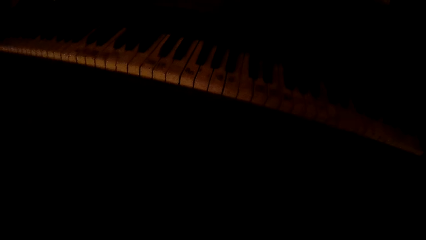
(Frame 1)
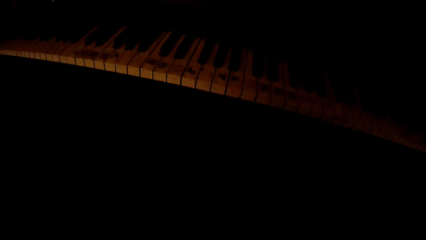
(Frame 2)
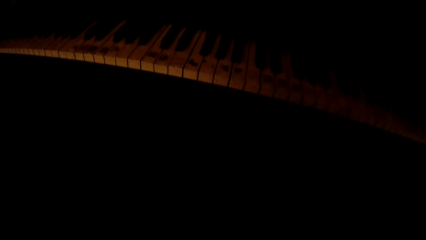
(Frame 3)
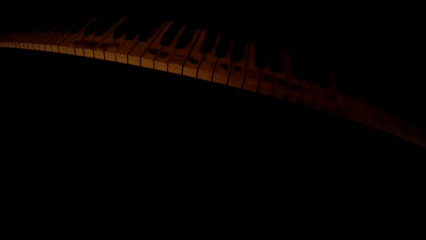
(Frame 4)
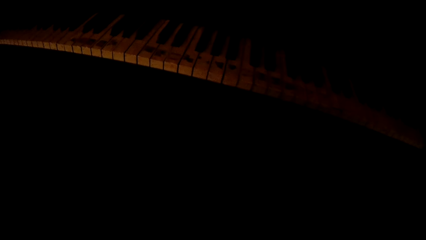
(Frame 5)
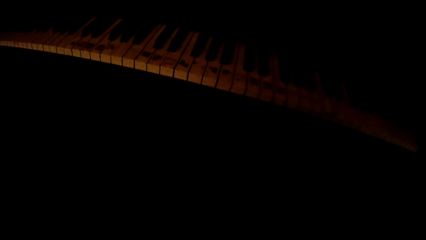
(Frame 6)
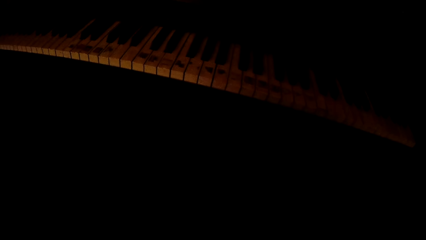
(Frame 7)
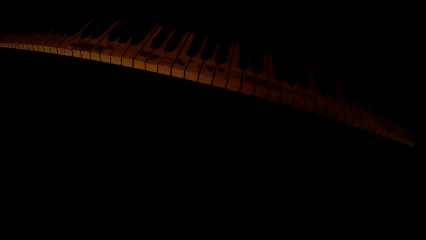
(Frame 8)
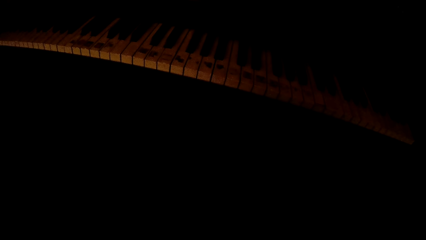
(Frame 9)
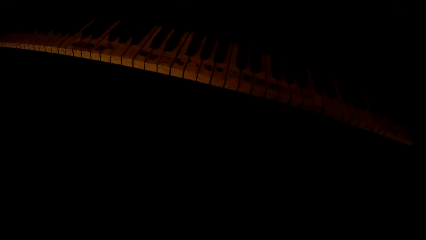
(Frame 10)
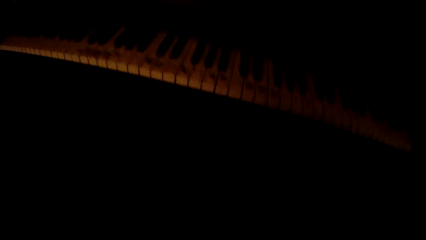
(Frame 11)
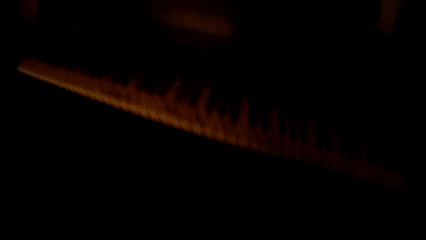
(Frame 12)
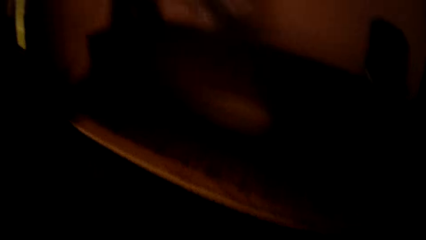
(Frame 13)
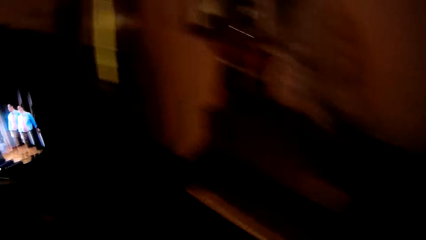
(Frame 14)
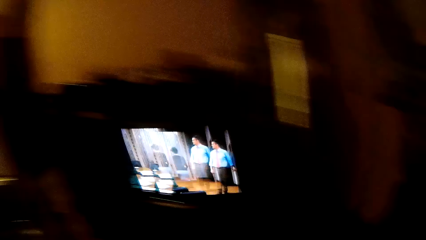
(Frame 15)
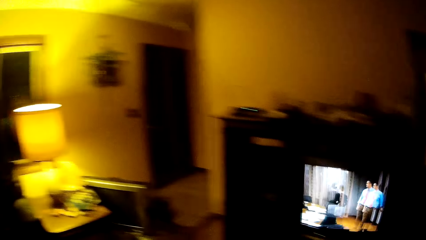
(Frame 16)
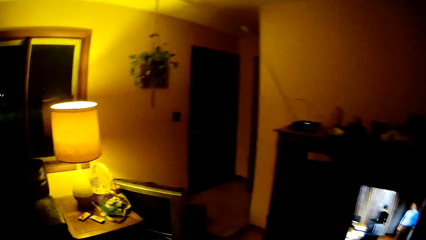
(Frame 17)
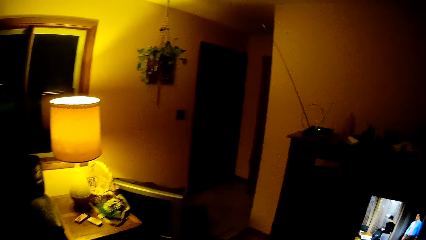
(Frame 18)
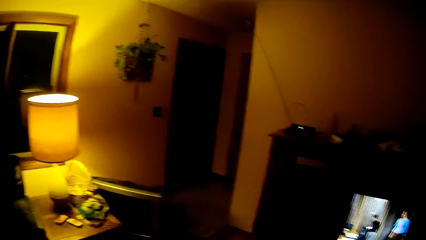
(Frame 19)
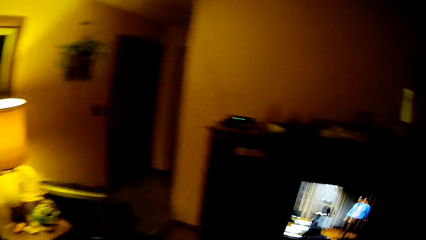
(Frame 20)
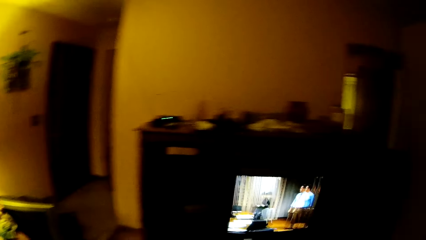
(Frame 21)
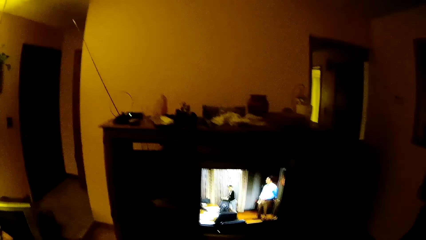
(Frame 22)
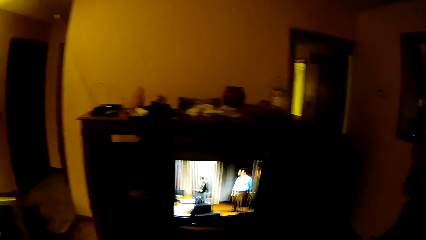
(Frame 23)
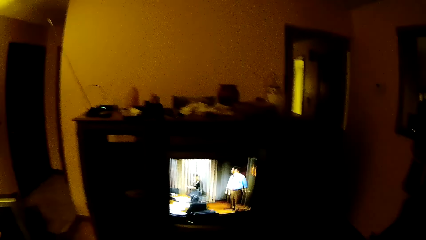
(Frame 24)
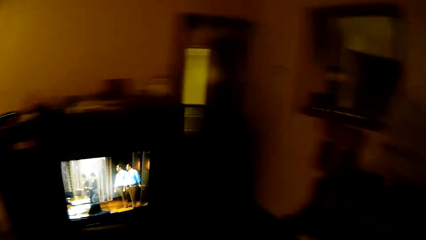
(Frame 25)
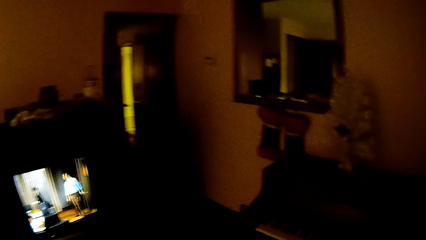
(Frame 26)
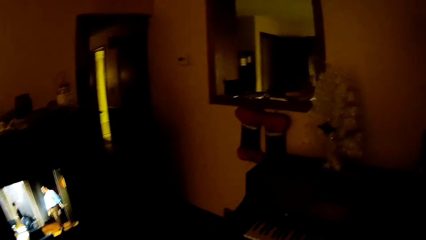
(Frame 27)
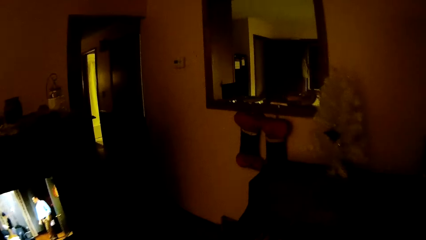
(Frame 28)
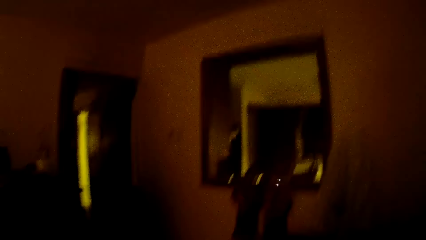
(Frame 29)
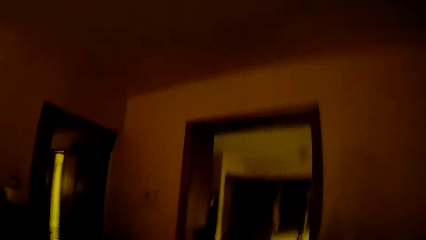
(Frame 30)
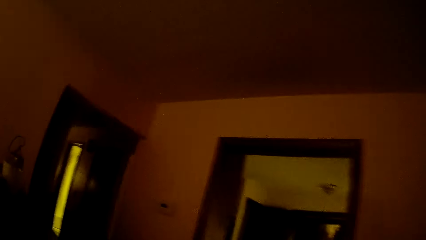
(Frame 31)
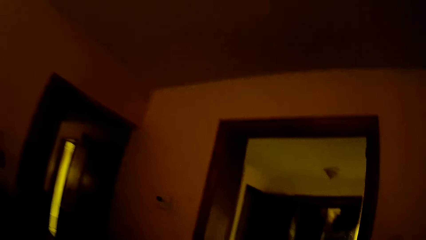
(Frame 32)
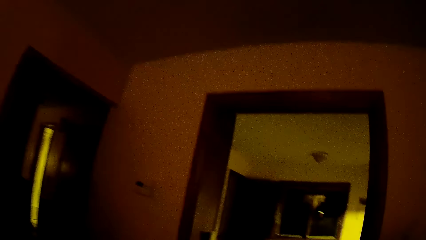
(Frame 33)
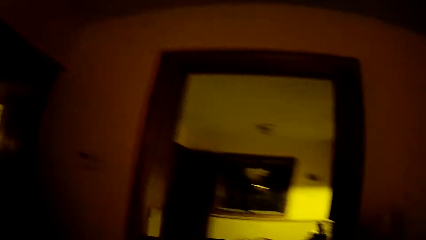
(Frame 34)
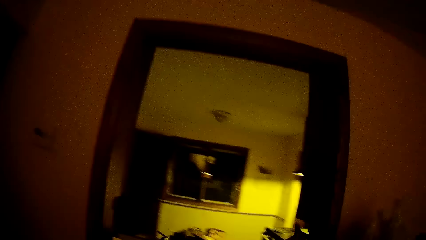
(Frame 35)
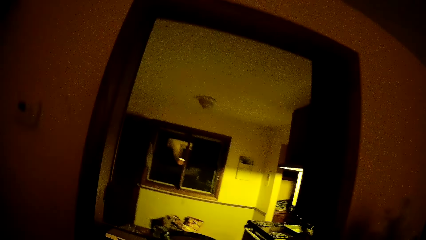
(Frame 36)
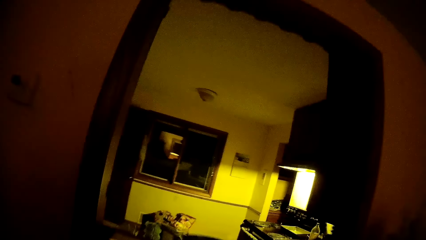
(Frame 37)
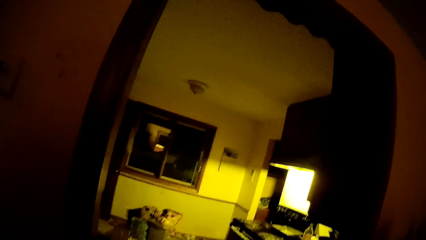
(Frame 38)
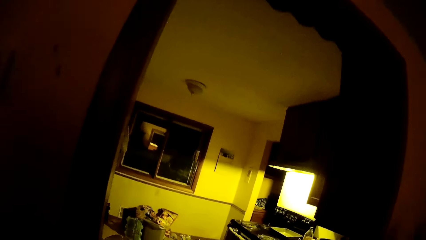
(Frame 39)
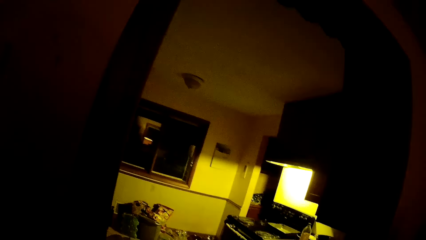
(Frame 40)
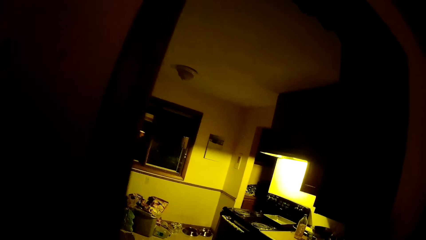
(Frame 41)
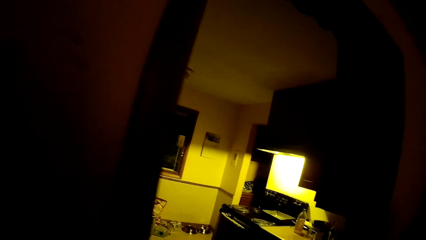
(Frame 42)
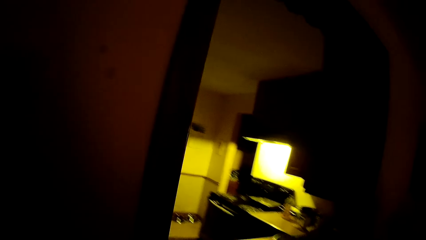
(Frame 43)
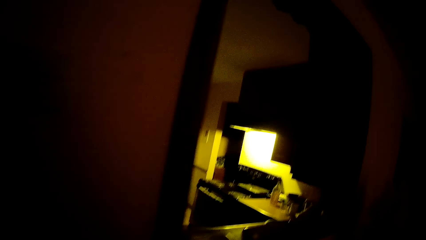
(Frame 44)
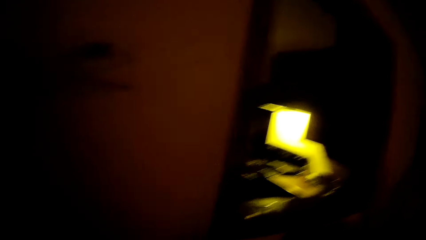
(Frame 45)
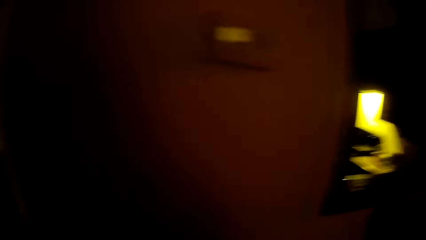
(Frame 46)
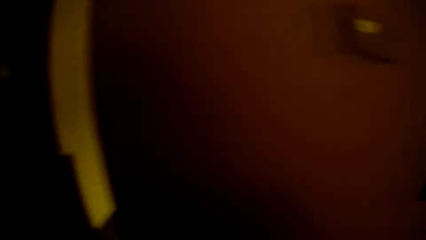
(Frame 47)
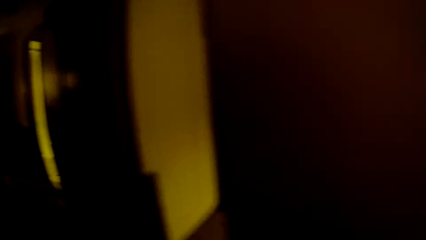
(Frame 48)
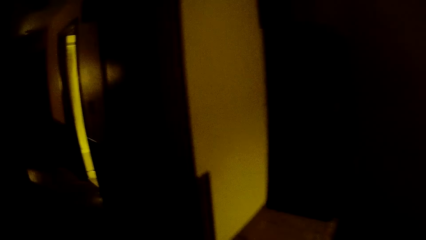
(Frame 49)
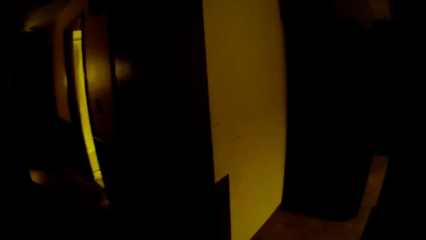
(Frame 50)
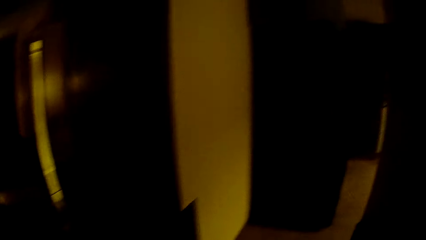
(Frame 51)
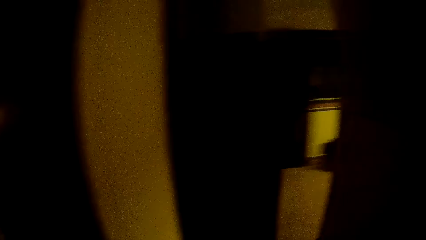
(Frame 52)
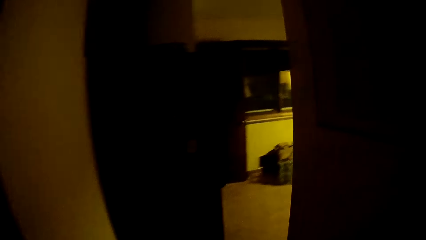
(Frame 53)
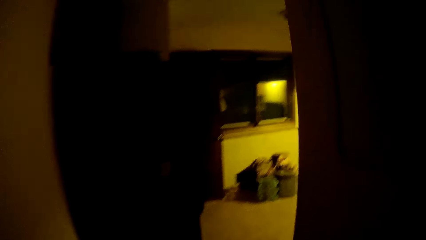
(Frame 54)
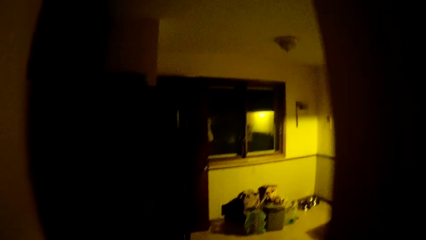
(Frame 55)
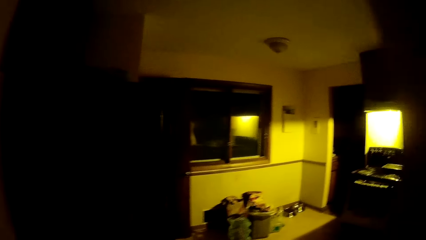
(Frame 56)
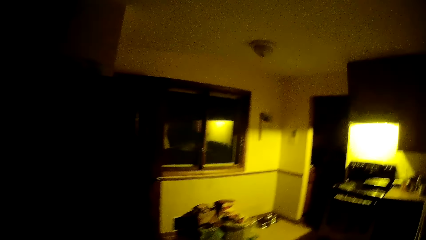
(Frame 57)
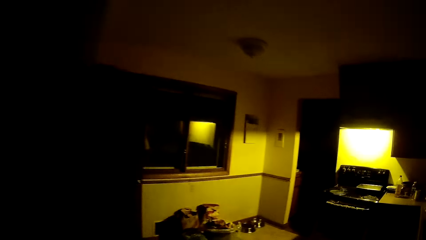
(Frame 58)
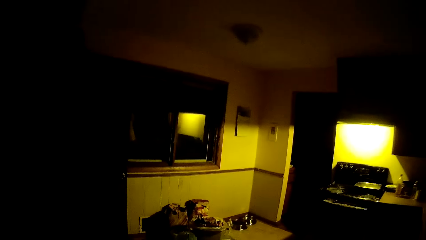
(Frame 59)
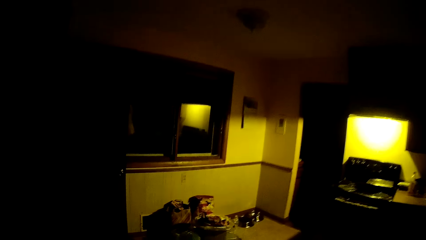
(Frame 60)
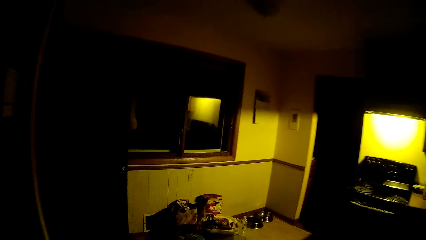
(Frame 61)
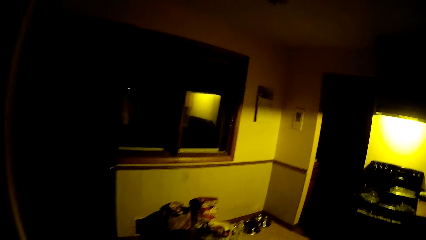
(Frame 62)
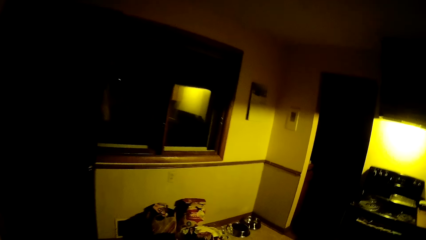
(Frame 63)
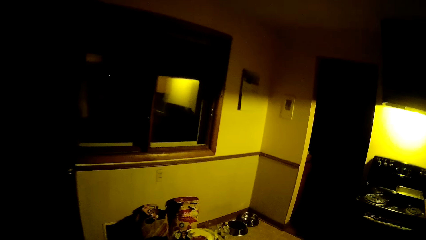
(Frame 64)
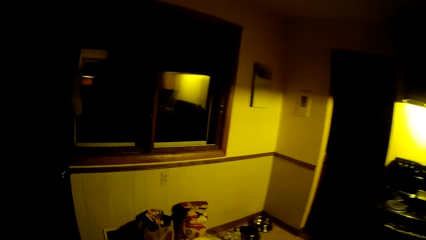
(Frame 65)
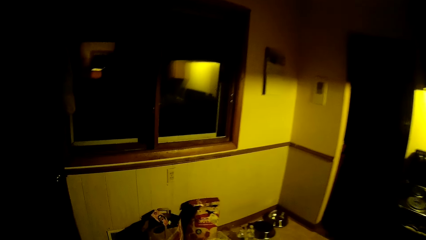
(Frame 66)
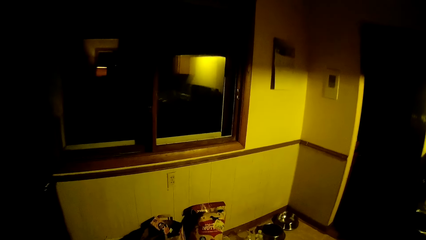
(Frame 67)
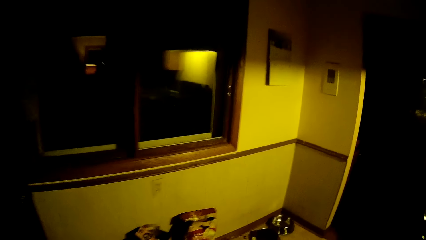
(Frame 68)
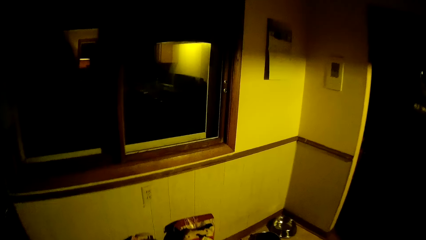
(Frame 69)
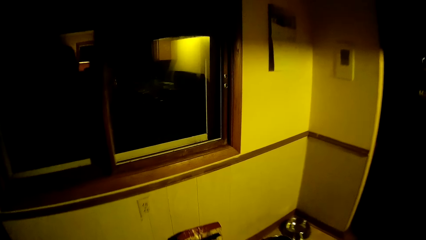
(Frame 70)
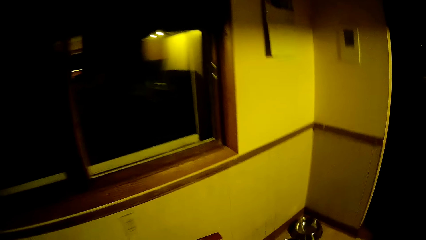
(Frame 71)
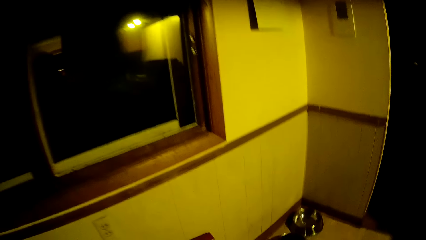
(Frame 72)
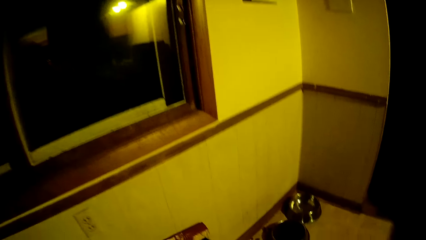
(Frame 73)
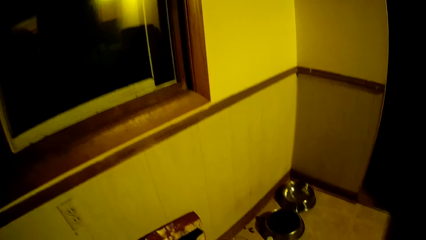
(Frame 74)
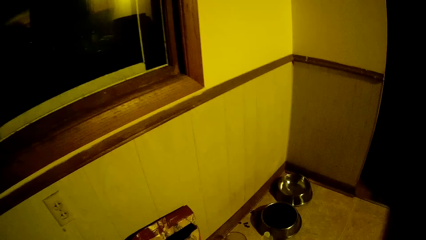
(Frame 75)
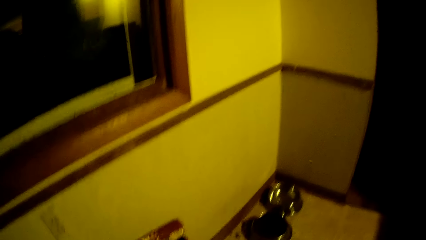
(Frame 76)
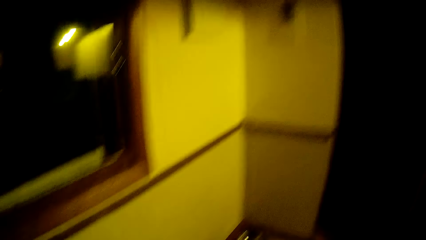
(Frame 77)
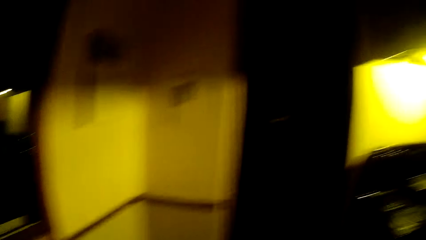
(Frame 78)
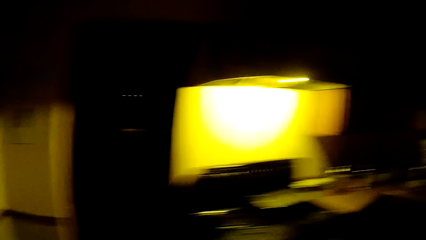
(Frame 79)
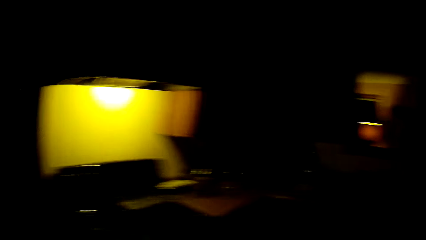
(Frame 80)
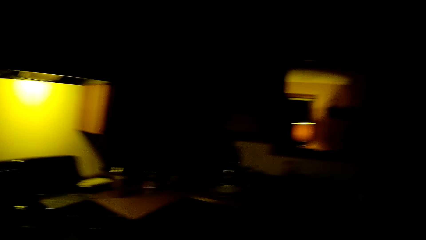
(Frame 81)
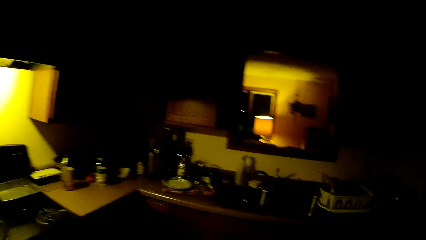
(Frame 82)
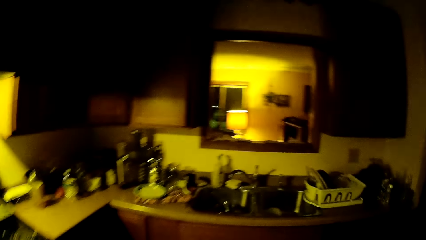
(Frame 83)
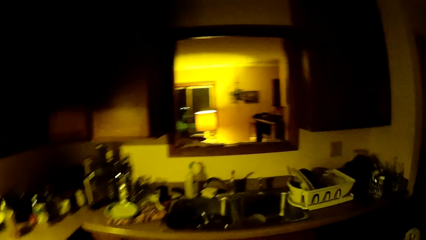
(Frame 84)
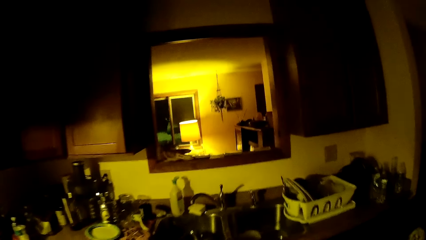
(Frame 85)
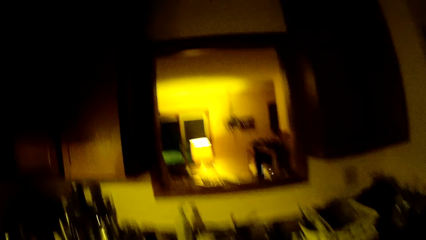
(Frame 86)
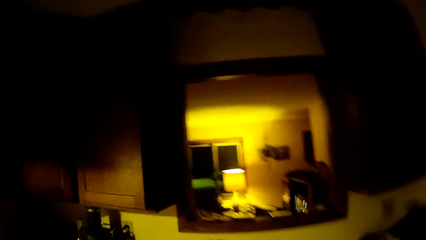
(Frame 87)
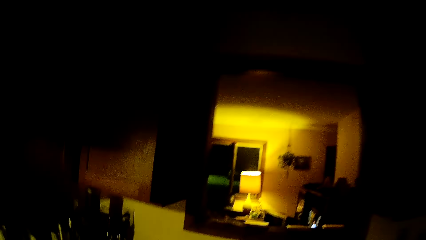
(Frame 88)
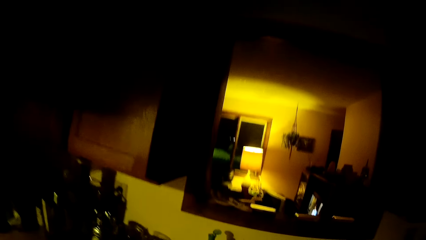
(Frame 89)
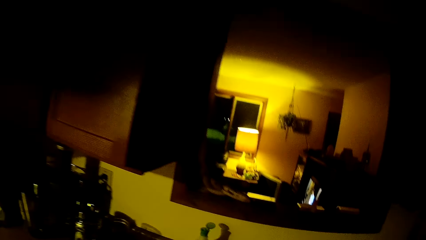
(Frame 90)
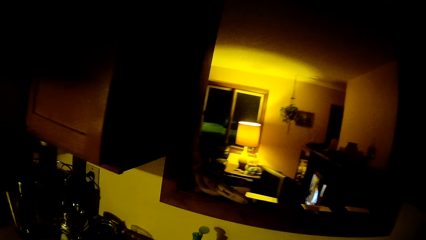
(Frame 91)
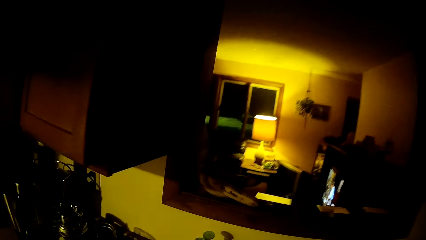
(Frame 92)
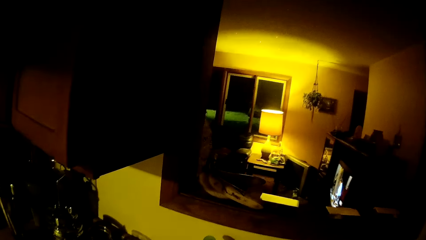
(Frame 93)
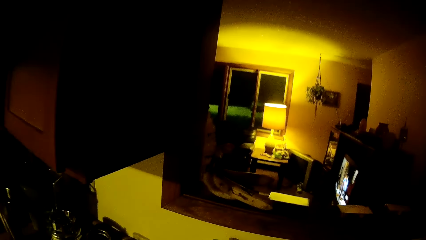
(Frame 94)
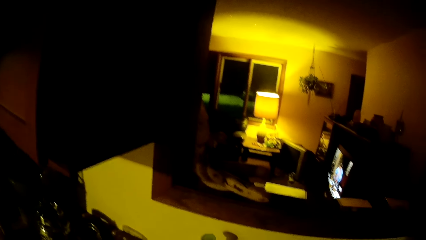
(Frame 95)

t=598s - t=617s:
The camera wearer looks at a keyboard. They look at a table lamp. They look at a television. They look through a window. They walk into the kitchen. They look around in the kitchen. They walk towards the window.
